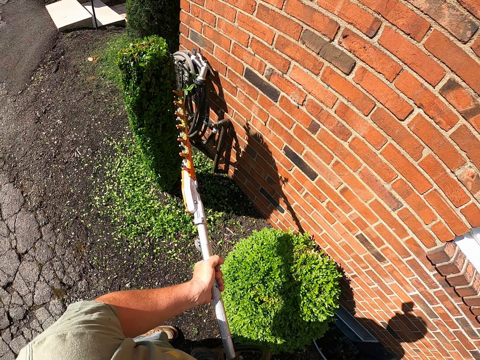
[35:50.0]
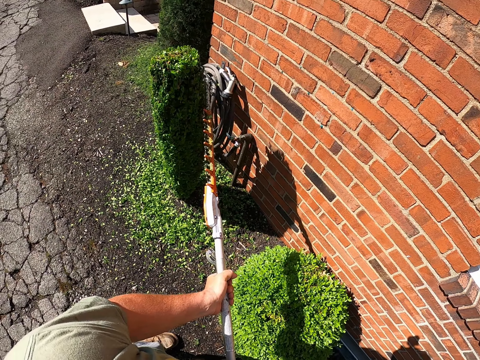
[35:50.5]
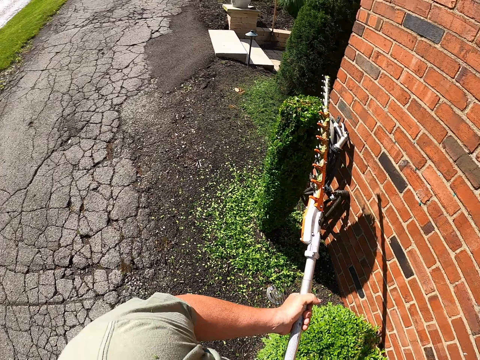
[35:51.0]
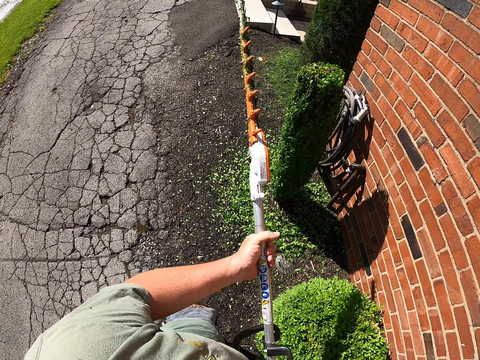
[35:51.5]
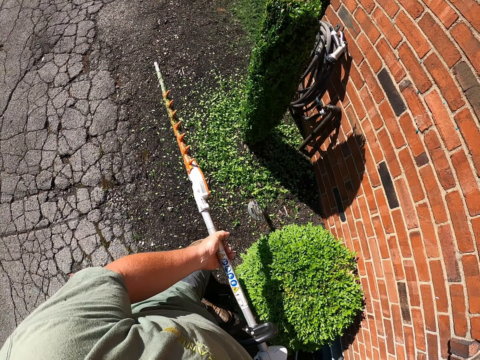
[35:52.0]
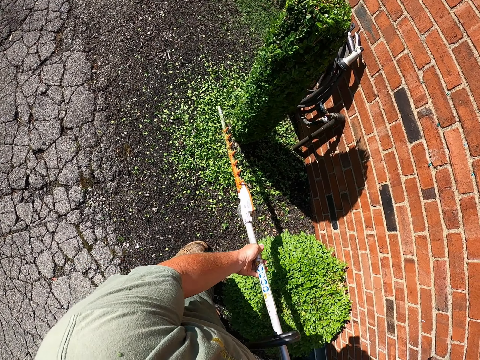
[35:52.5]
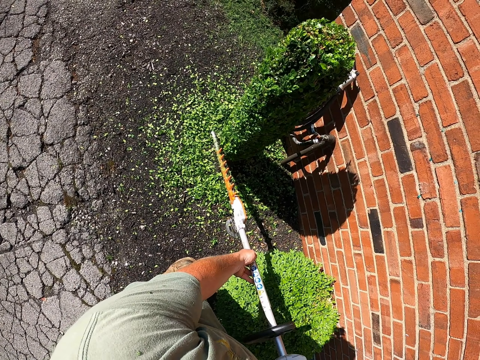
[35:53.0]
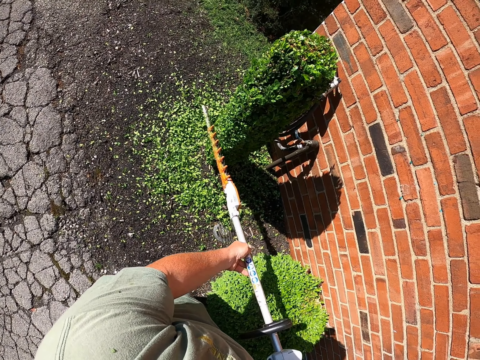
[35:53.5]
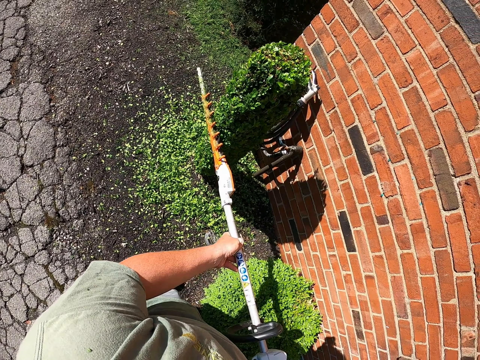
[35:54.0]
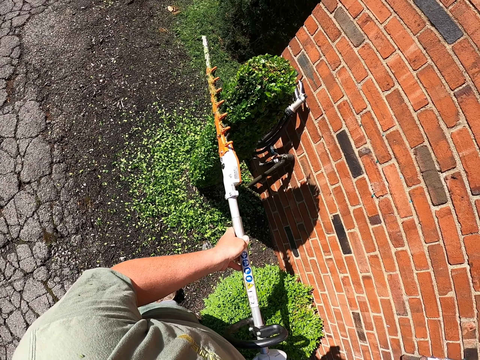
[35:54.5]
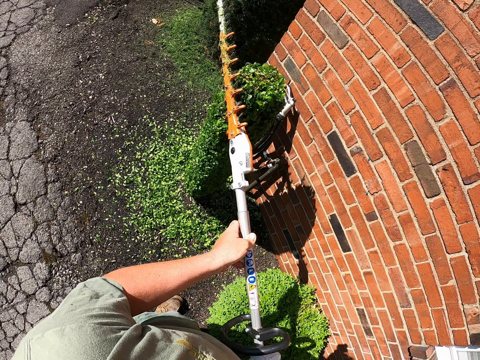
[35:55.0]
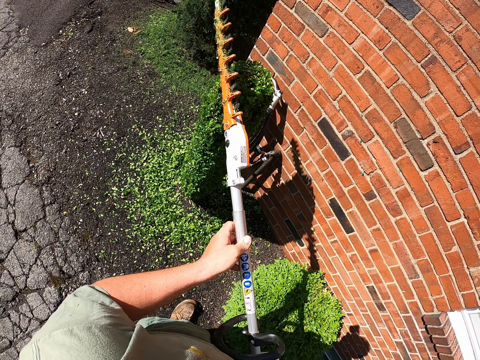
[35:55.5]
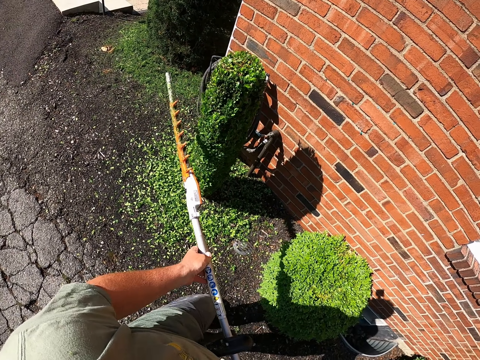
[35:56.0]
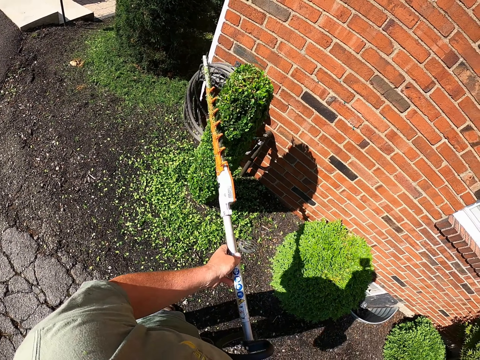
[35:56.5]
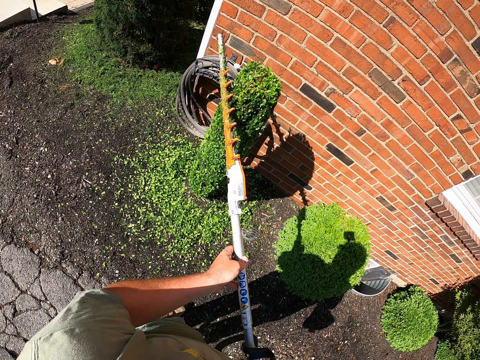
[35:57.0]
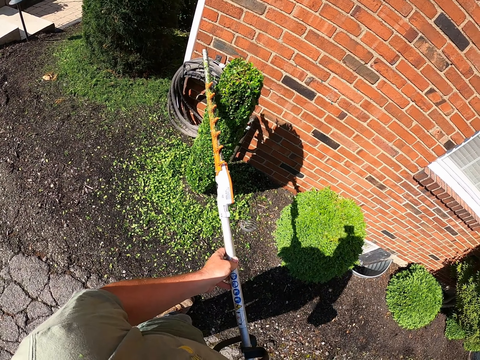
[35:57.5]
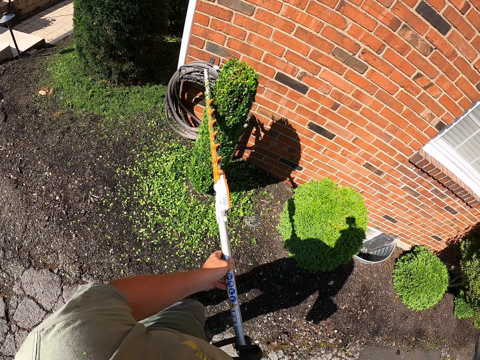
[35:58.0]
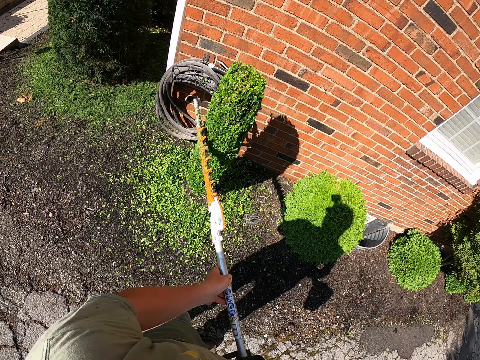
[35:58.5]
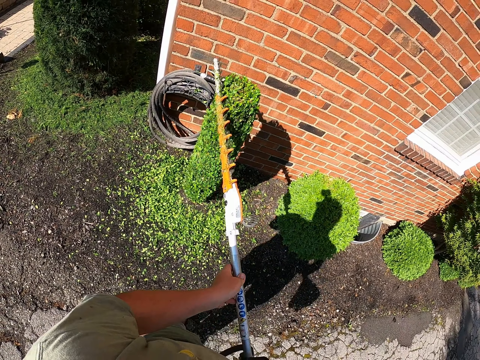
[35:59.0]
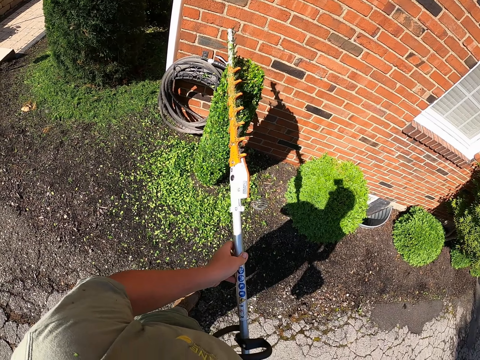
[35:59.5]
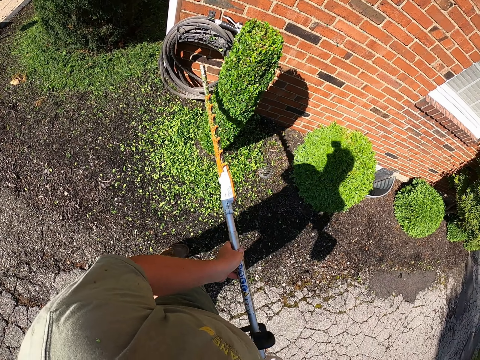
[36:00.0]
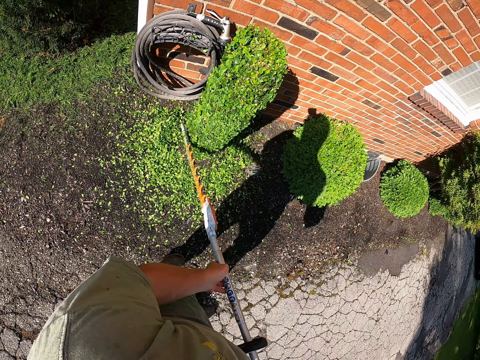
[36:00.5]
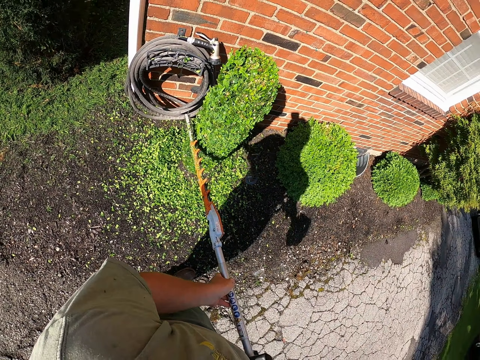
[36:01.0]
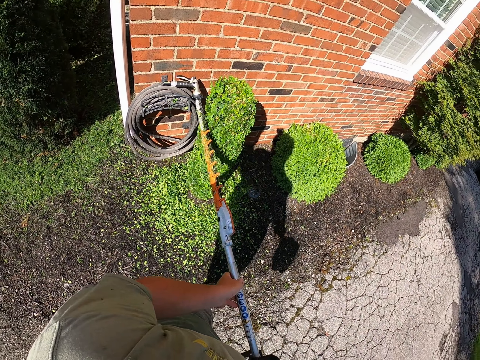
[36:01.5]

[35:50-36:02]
The camera wearer repositions the flower trimmer machine. They trim the flower. They continue trimming the plant.

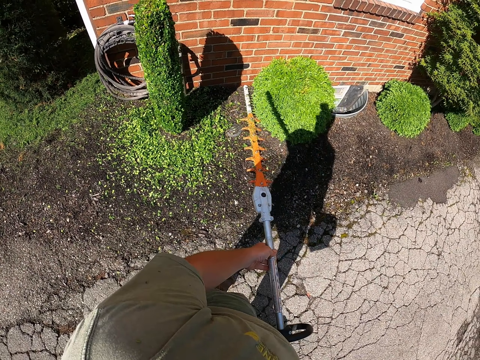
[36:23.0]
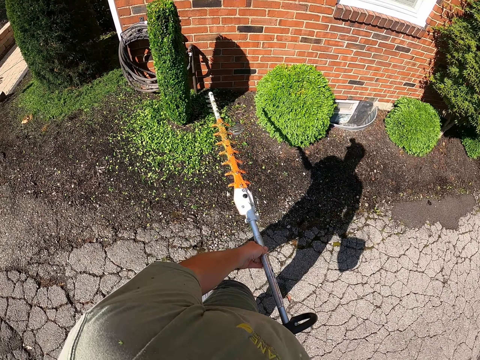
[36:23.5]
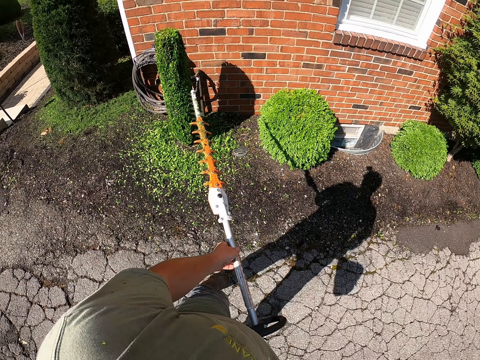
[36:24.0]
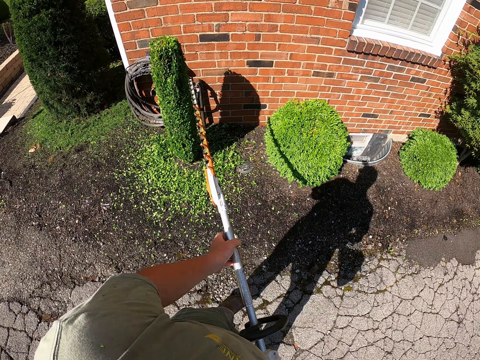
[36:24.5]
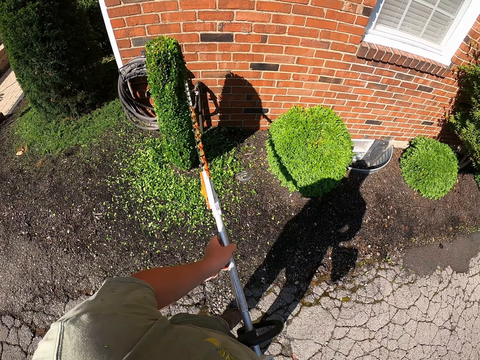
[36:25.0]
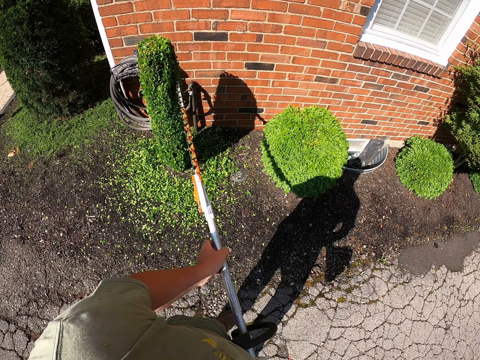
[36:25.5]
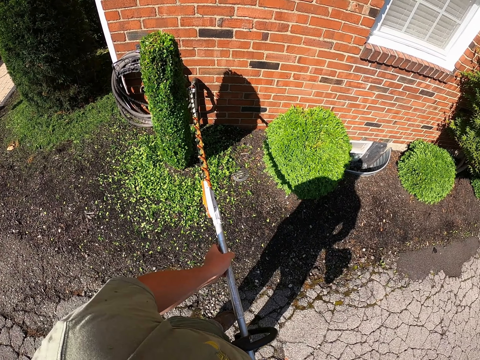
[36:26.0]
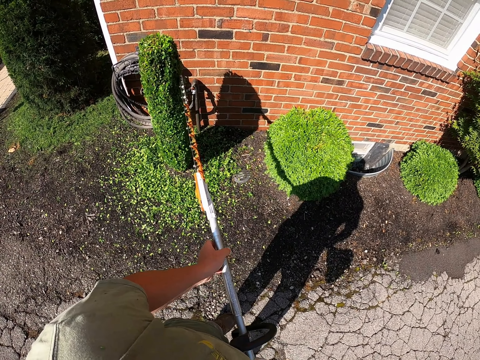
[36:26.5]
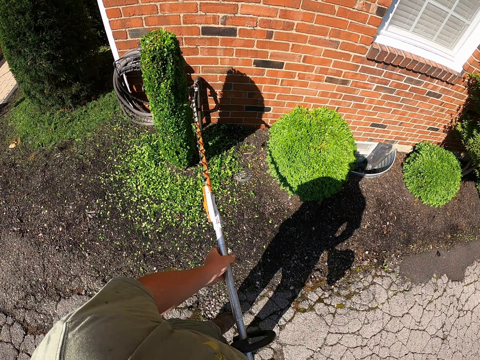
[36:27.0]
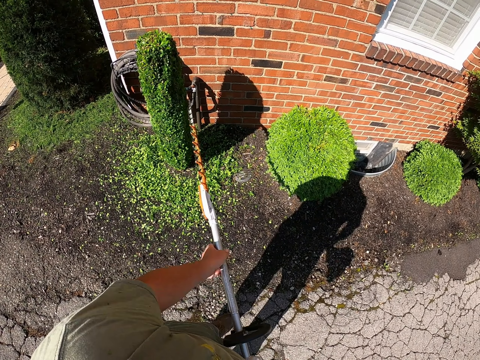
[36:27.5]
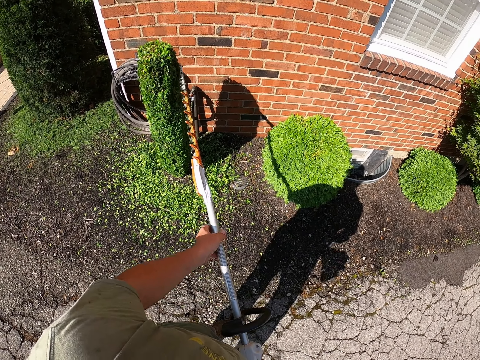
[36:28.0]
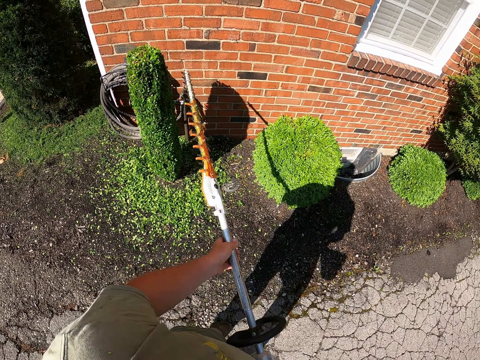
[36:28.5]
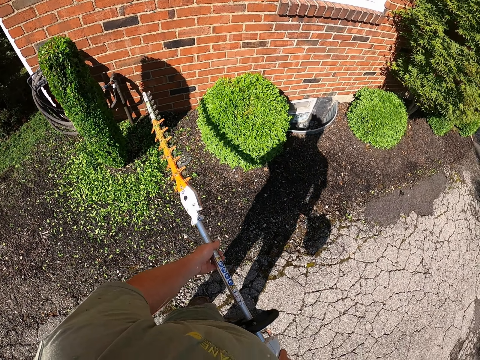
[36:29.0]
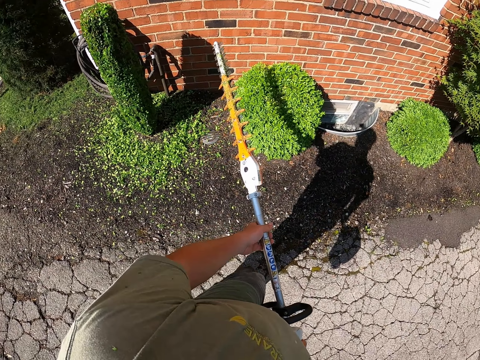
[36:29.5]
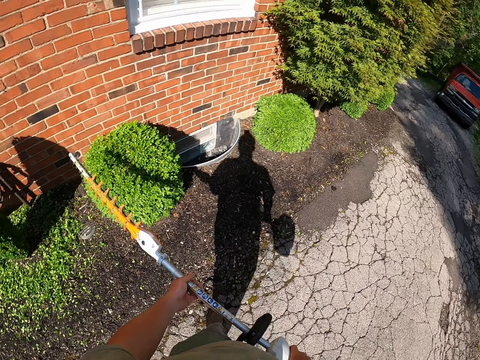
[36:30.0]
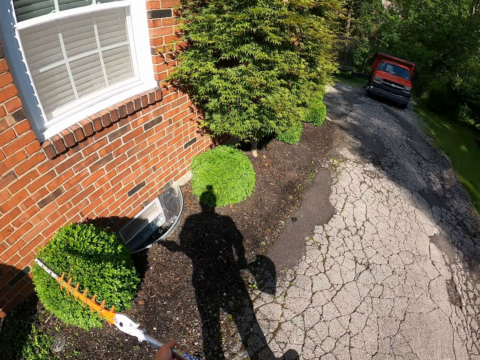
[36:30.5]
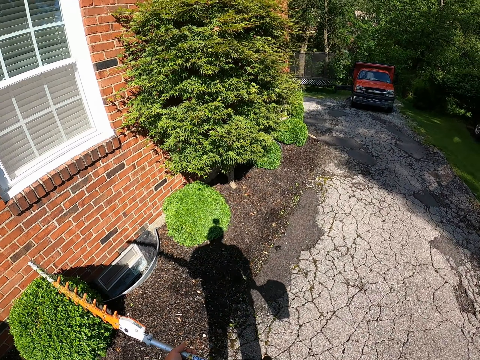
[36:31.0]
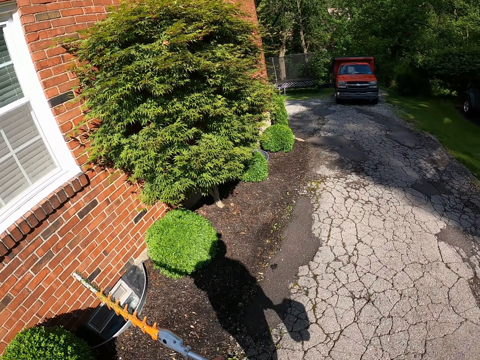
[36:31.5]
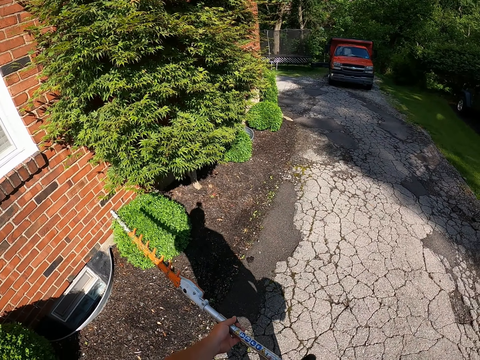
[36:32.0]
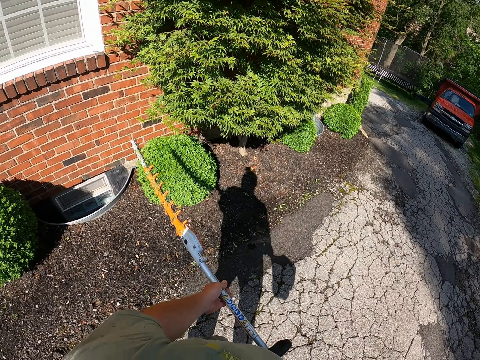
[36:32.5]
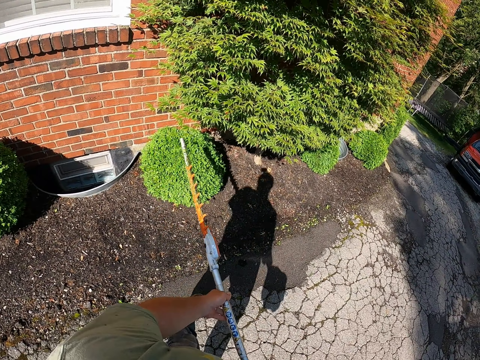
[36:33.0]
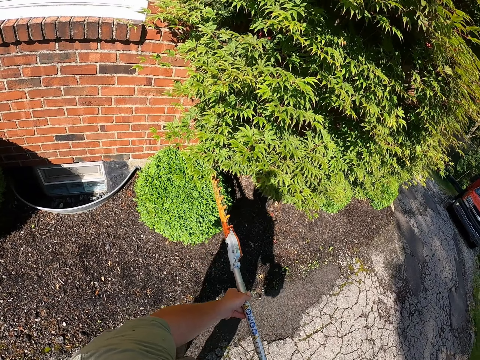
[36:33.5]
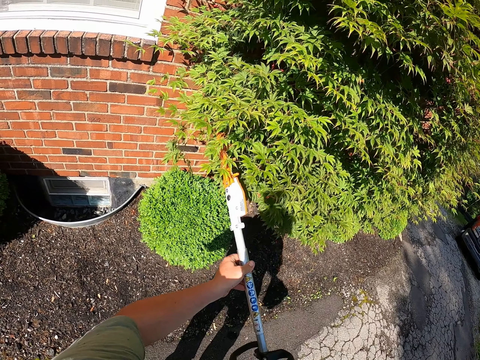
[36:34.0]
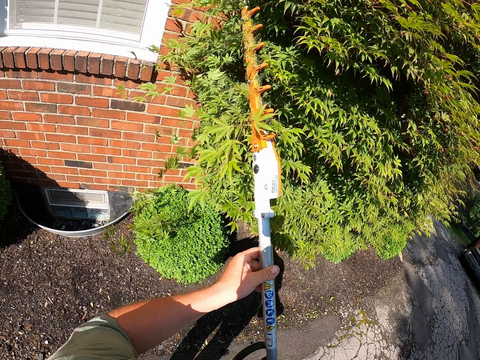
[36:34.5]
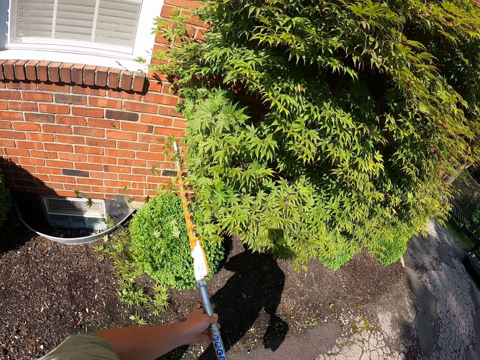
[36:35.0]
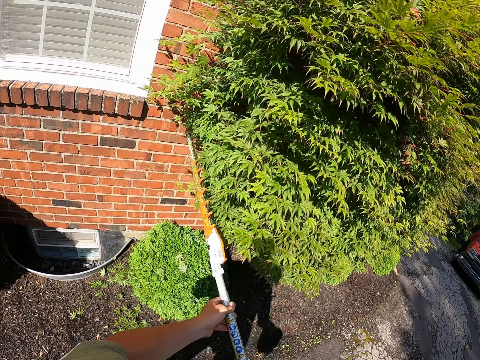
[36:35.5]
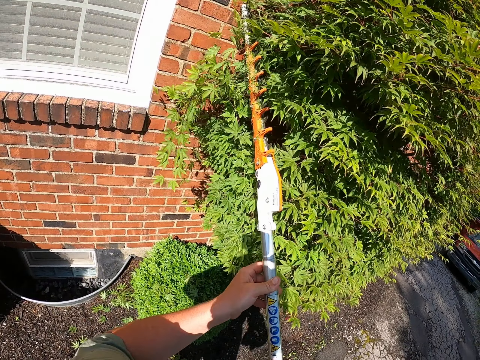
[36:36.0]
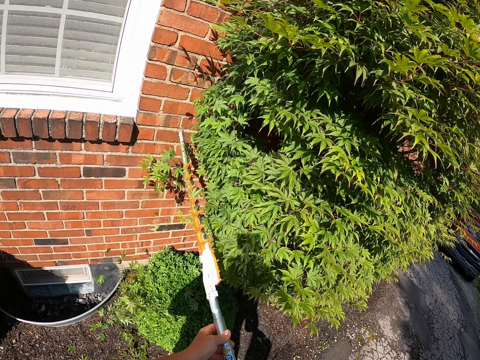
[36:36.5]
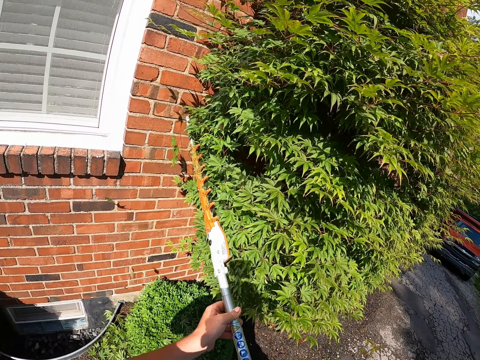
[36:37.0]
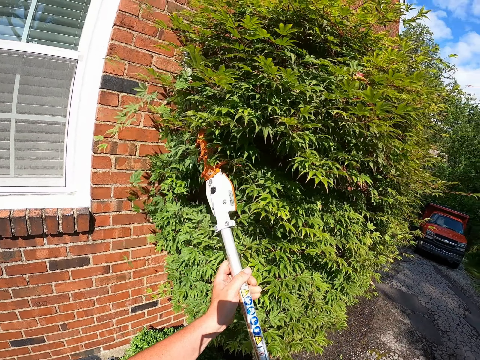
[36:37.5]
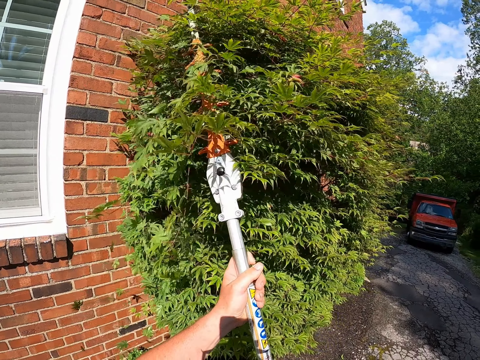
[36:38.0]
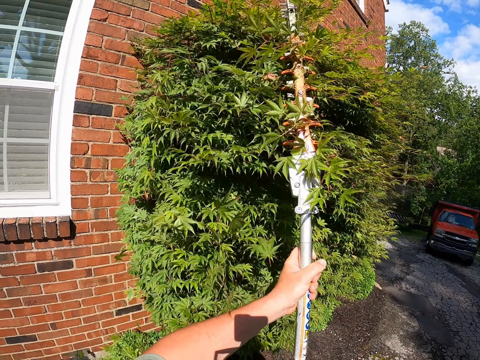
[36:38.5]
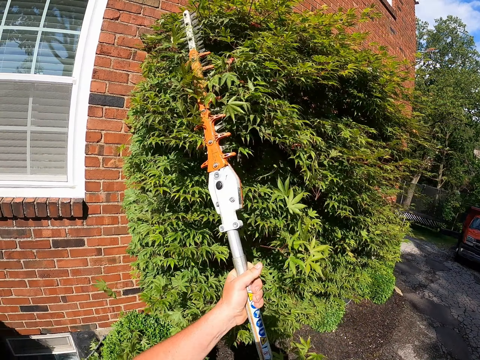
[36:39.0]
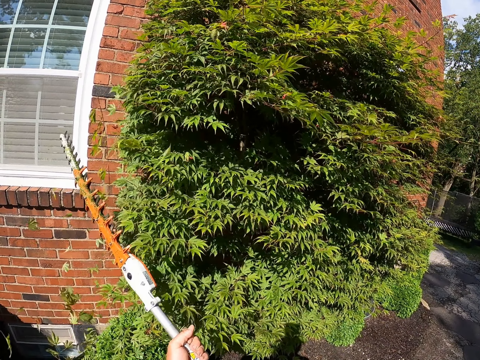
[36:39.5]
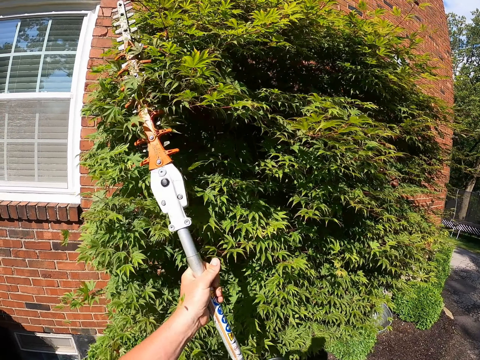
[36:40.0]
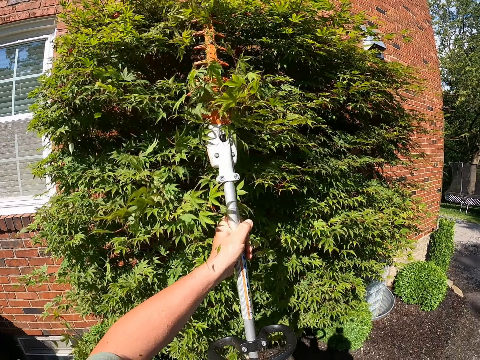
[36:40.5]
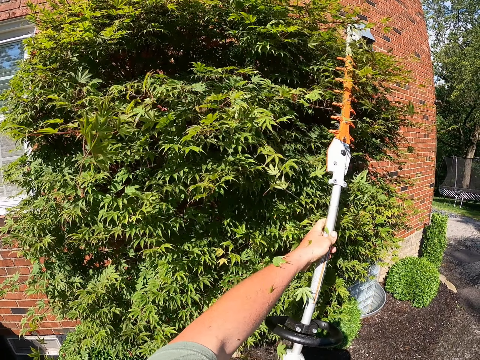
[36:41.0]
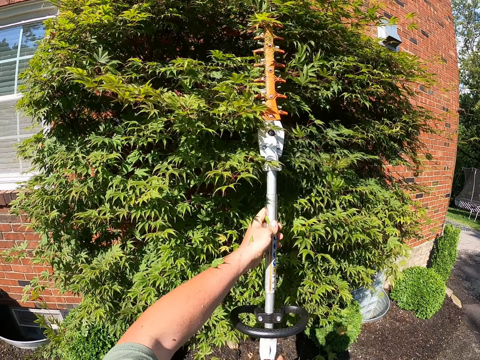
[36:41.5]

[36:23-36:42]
The camera wearer trims flowers. They trim the flower. They move around. They hold the flower trimmer. They trim a tree. They trim the flower.
